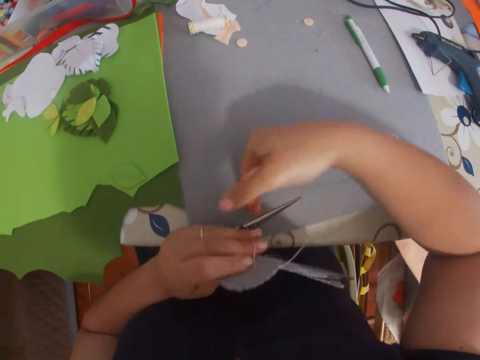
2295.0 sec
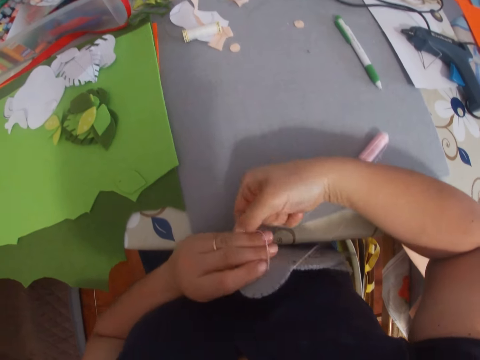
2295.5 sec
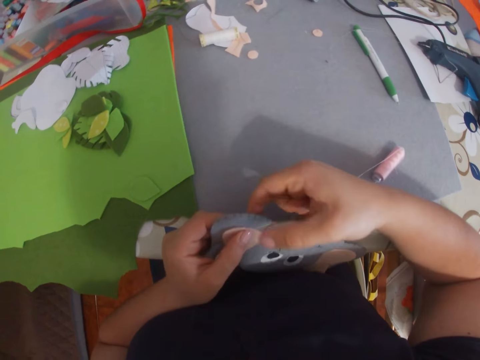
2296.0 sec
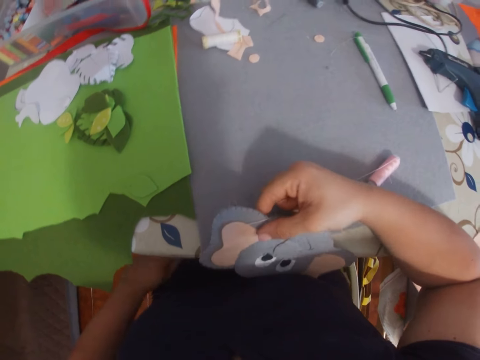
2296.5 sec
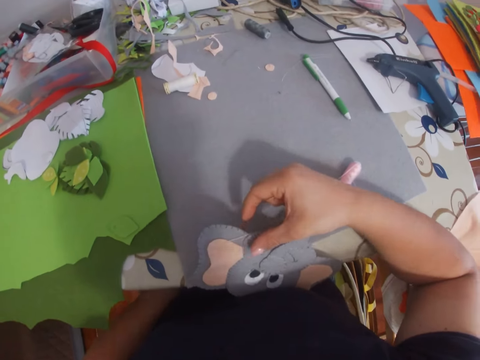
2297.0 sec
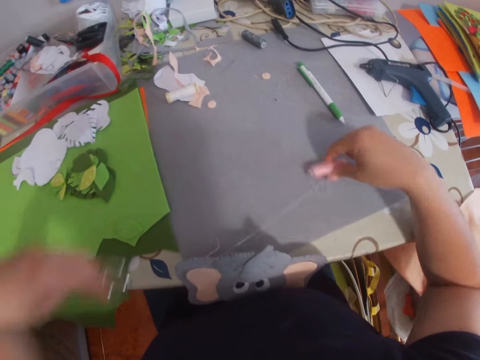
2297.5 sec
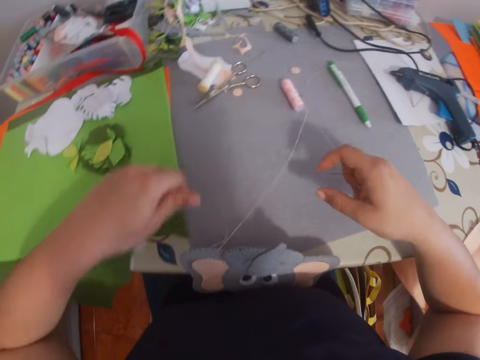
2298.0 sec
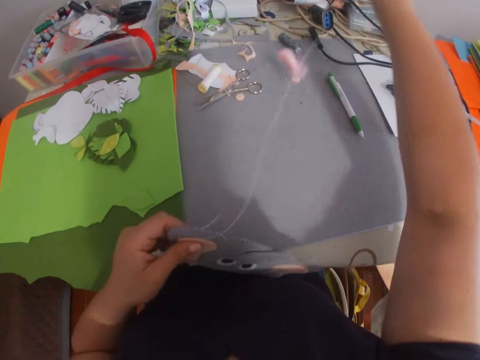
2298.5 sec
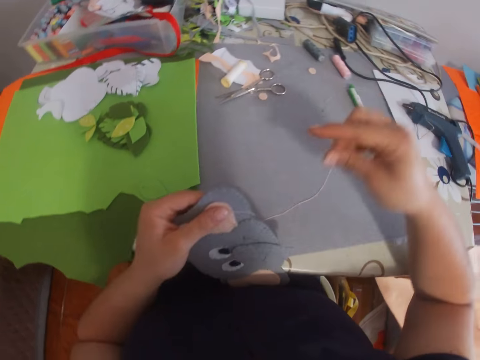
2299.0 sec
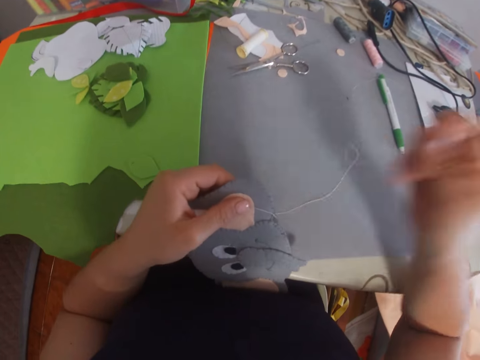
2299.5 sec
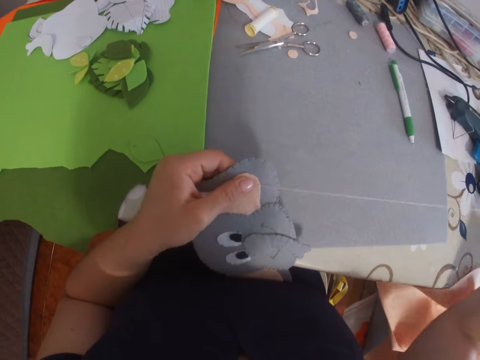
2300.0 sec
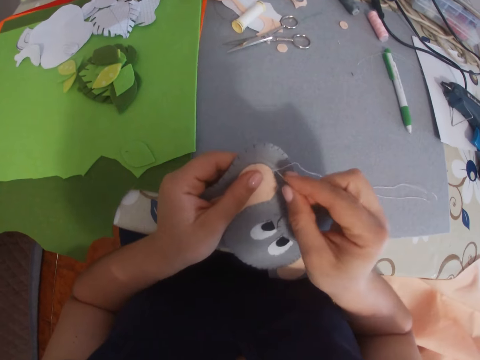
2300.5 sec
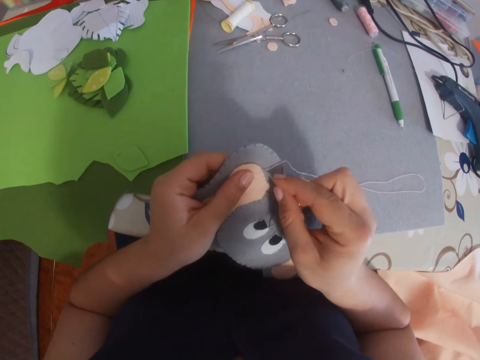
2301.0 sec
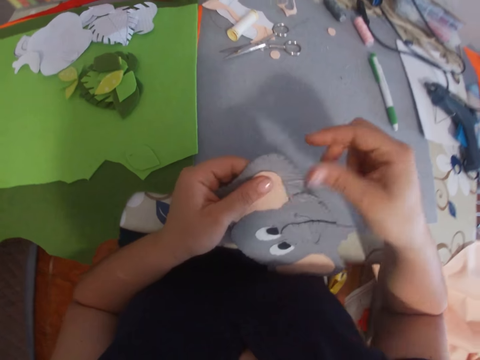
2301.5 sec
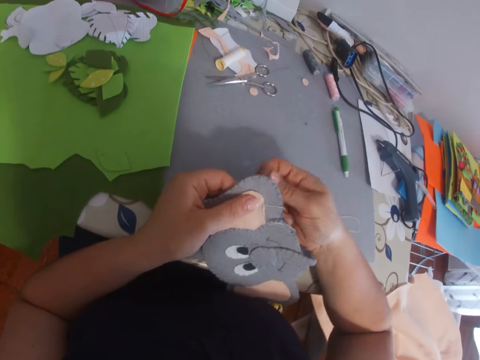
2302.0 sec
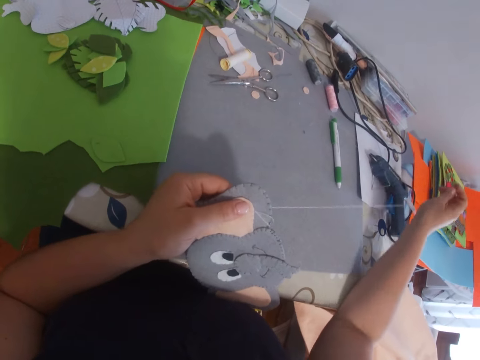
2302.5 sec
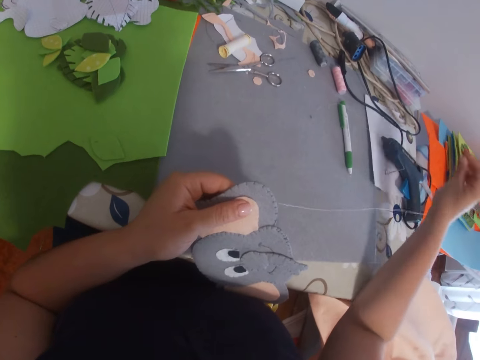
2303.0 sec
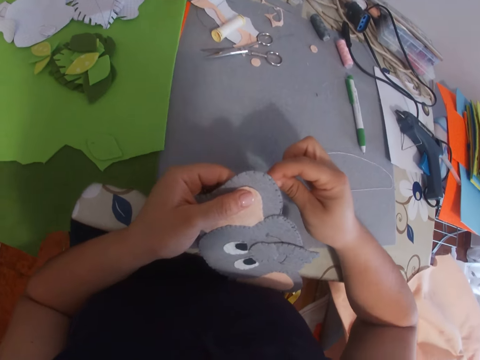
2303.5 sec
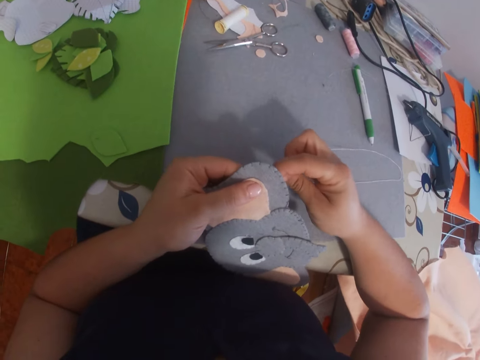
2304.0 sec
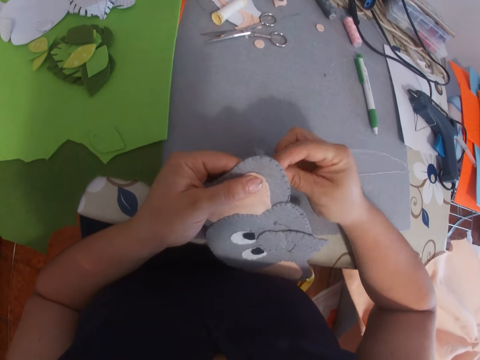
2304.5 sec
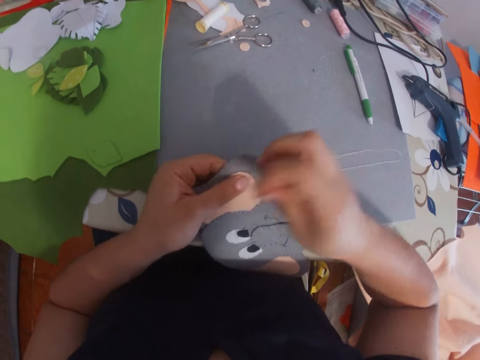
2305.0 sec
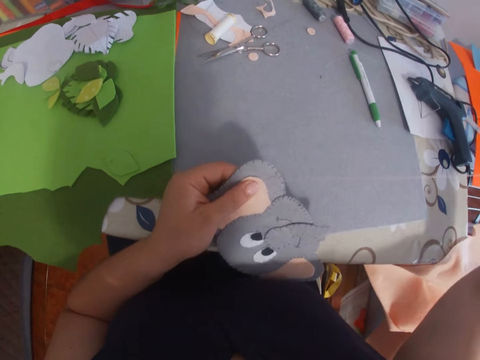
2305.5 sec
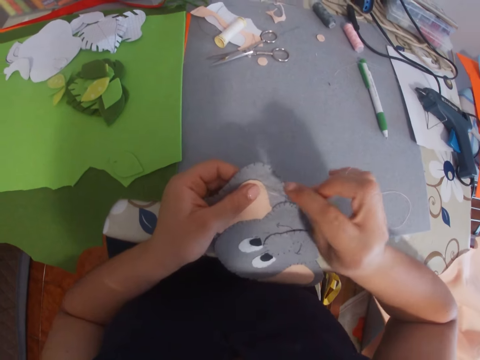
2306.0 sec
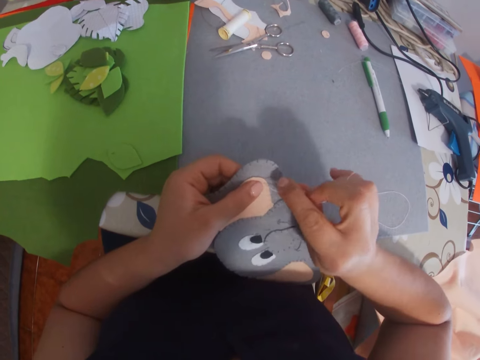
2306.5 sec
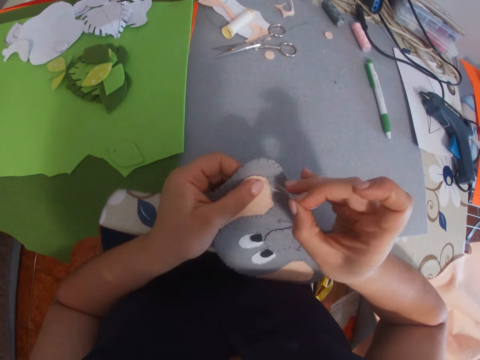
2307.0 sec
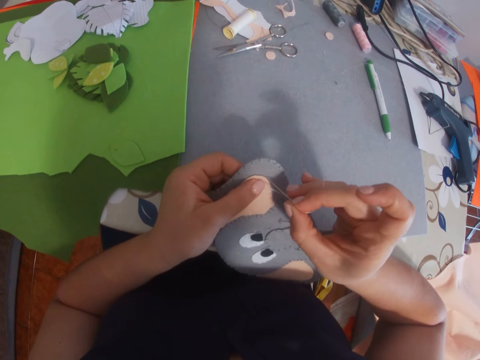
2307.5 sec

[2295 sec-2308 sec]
The camera wearer moves the decoration towards her. She lowers her hand towards the table. She holds the scissors with her hands. She stops for a while. She lets go of the scissors. She lets go of the decoration and lowers her hand. She holds the decoration with her hand. She lets go of the decoration. She raises her hand. She holds the thread roll. She moves the thread away from the decoration. She drops the pair of scissors on the table with her left hand. She moves the decoration towards her. She pulls up the thread with her hand. She moves her hand towards the decoration. She pulls on the thread. She moves the decoration. She stitches the craft with the needle.

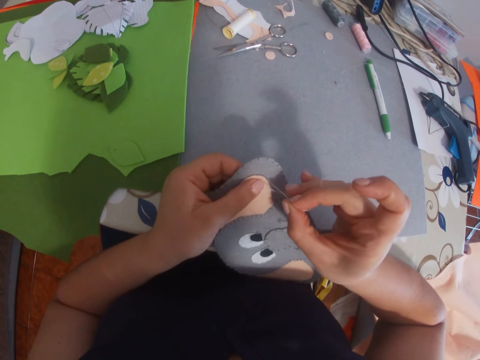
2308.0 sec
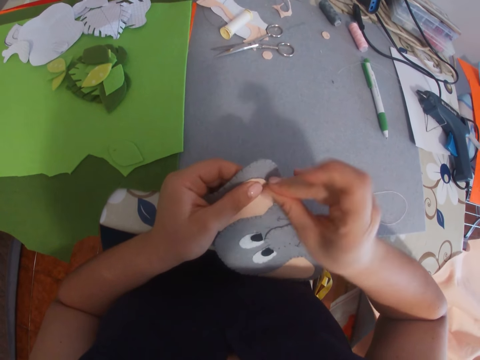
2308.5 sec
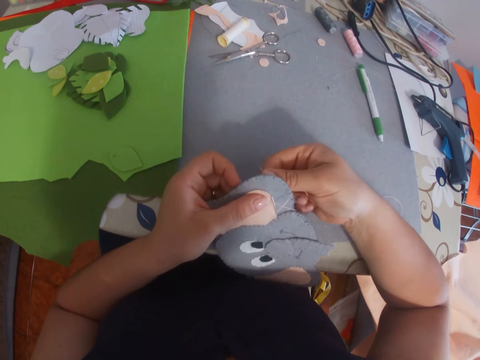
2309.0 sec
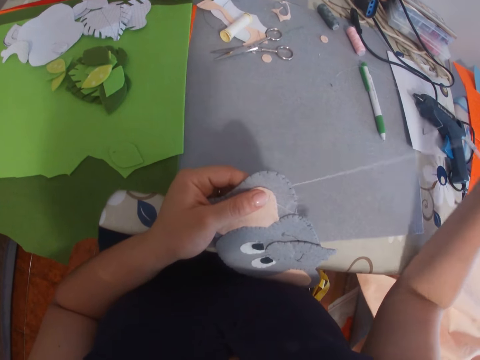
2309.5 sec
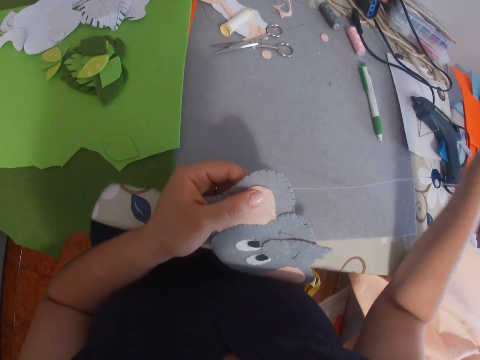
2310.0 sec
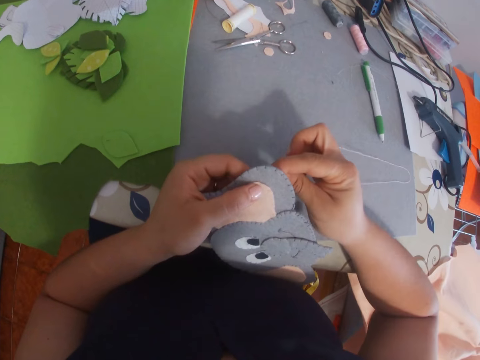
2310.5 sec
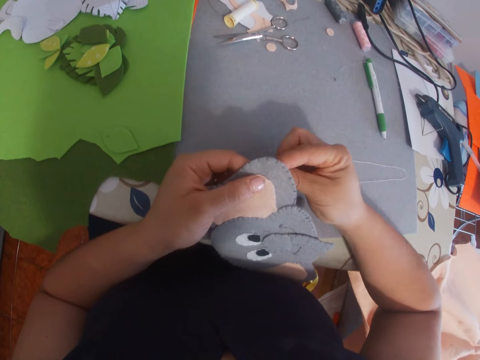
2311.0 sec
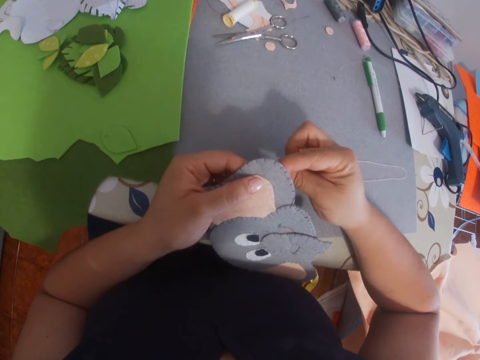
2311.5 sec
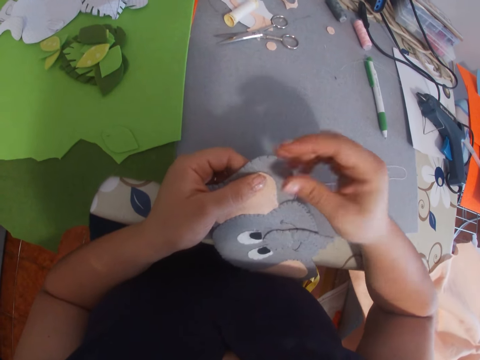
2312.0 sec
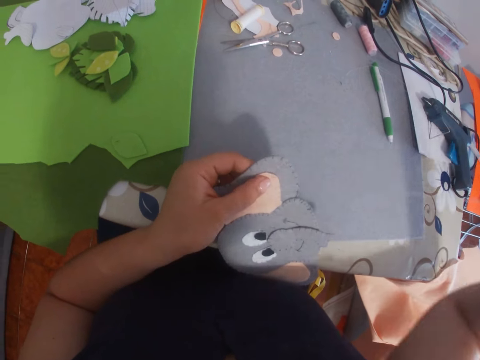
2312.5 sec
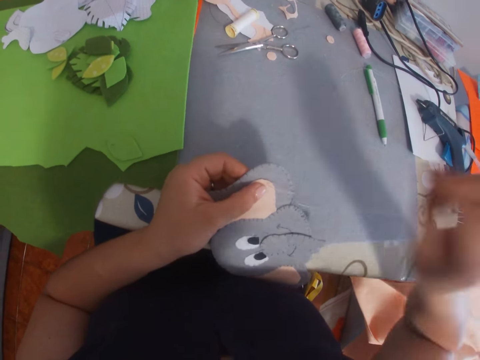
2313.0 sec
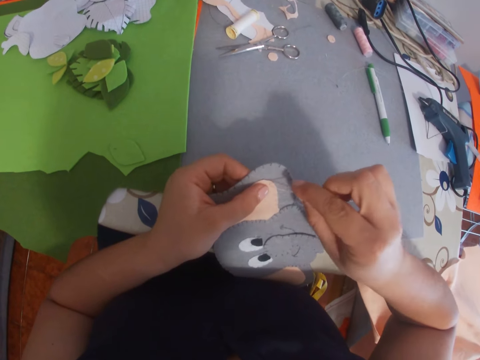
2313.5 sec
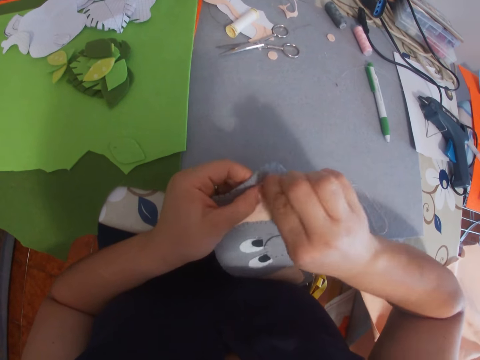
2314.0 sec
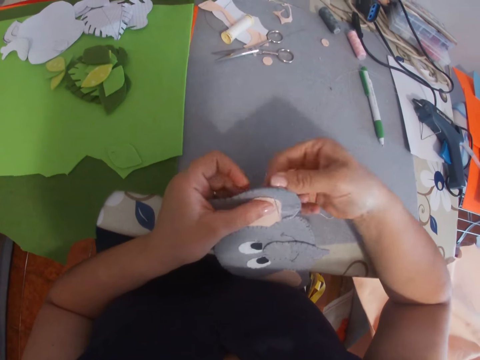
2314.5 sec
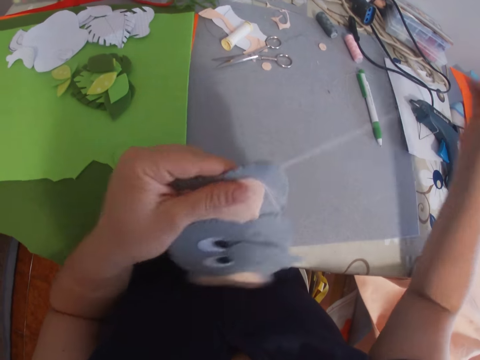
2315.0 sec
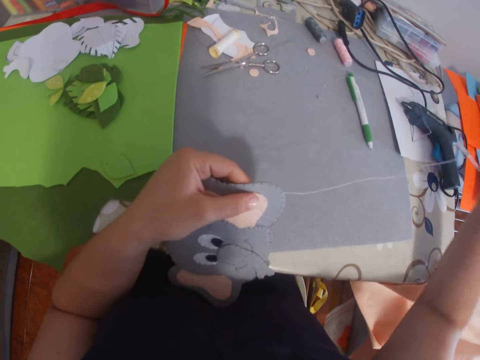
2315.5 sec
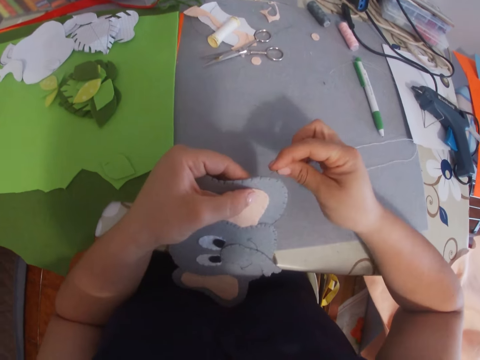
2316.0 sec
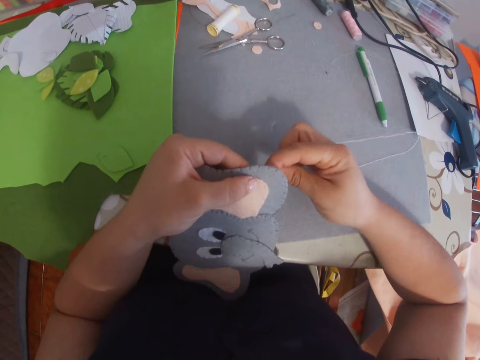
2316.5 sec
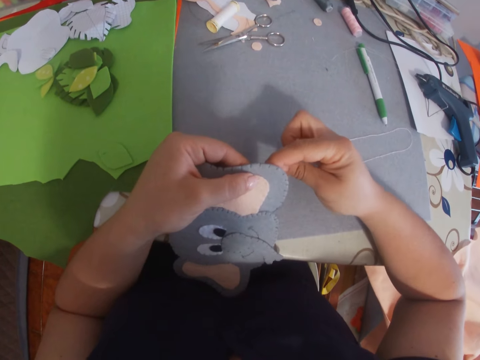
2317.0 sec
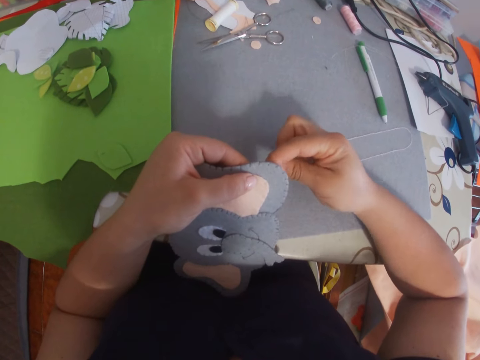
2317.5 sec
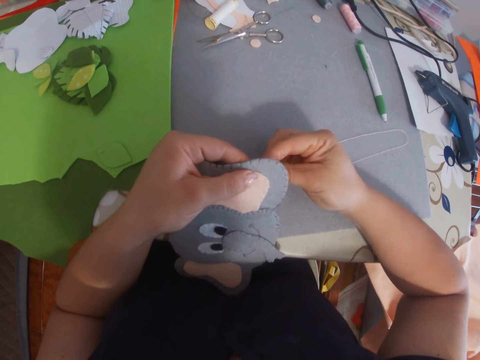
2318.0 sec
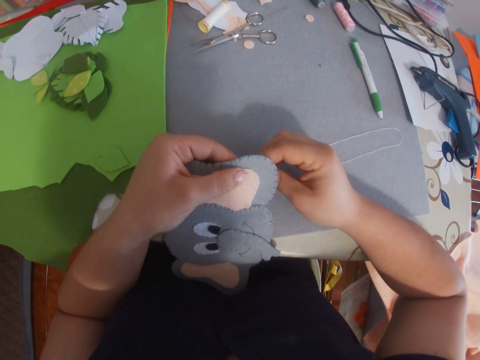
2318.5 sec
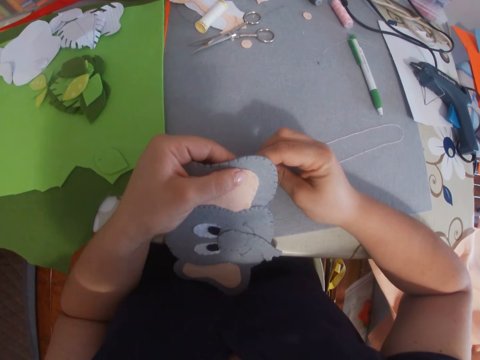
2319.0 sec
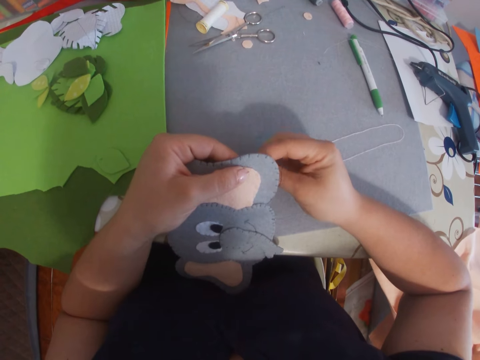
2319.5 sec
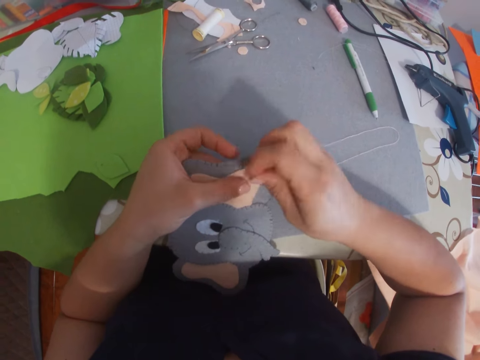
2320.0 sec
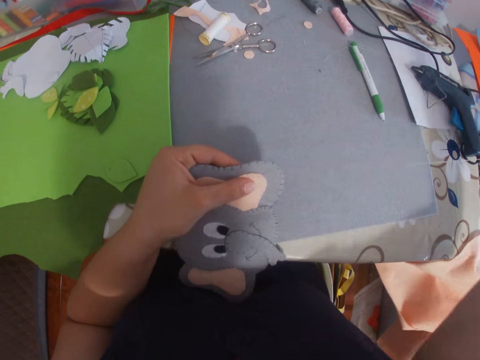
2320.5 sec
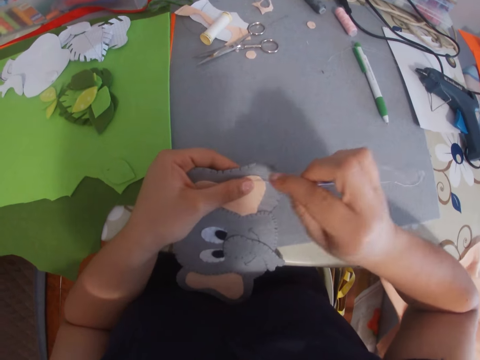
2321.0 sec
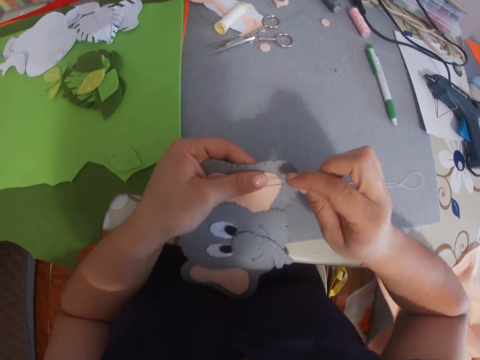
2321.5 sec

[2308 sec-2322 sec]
The camera wearer lifts up the decoration. They move the decoration to the side. They sew on the decoration.
